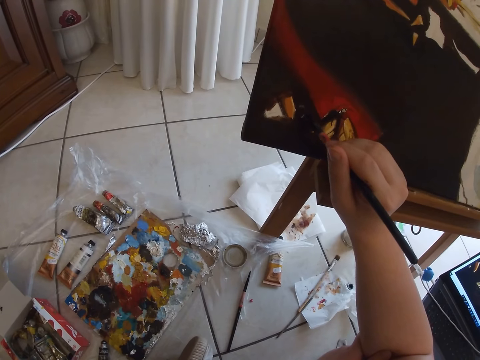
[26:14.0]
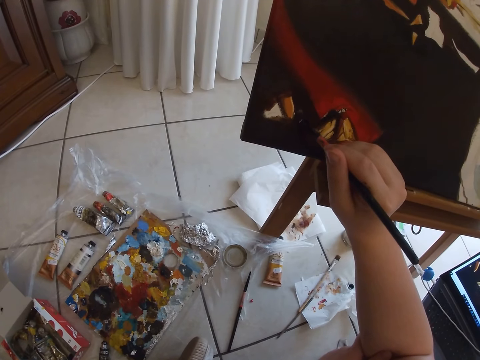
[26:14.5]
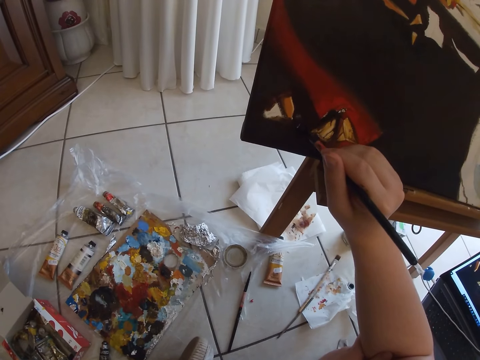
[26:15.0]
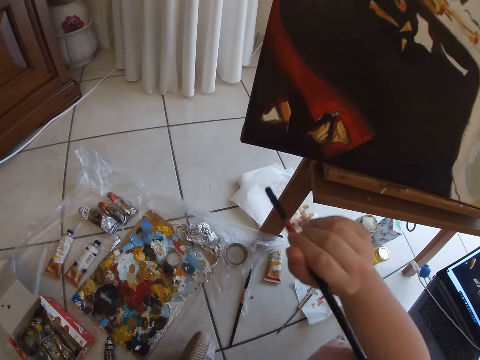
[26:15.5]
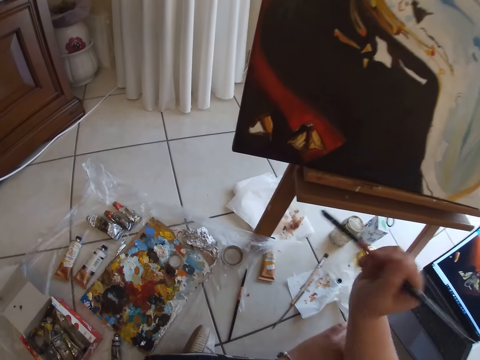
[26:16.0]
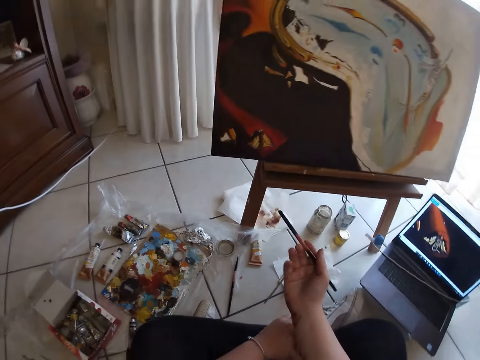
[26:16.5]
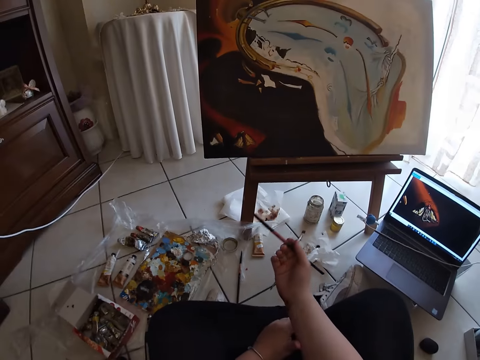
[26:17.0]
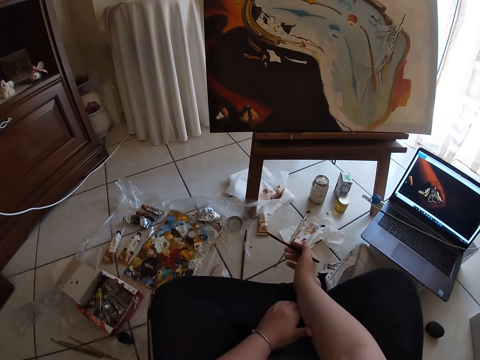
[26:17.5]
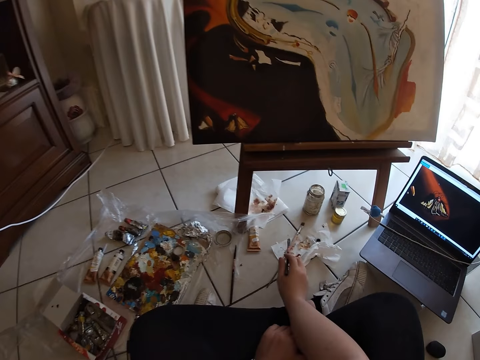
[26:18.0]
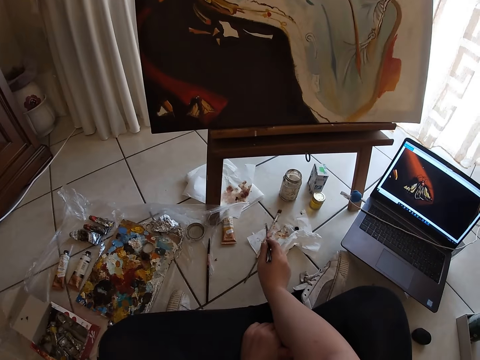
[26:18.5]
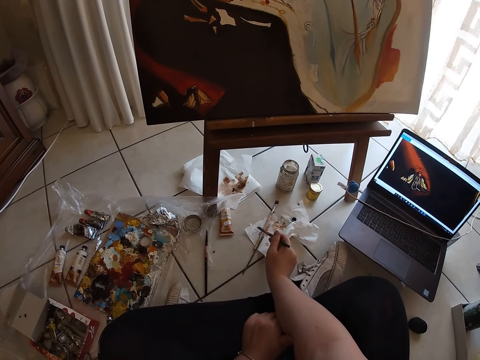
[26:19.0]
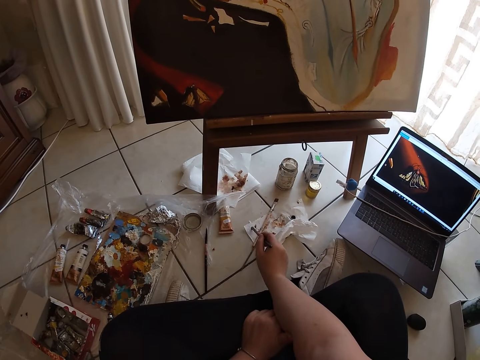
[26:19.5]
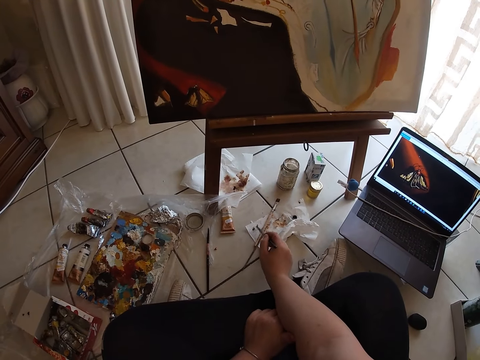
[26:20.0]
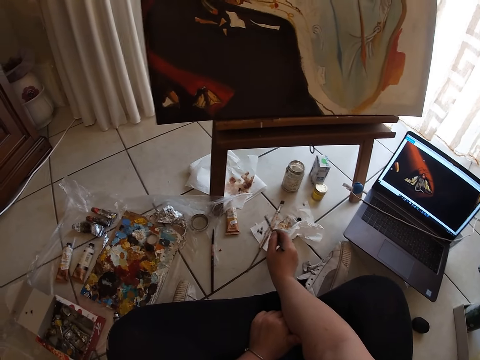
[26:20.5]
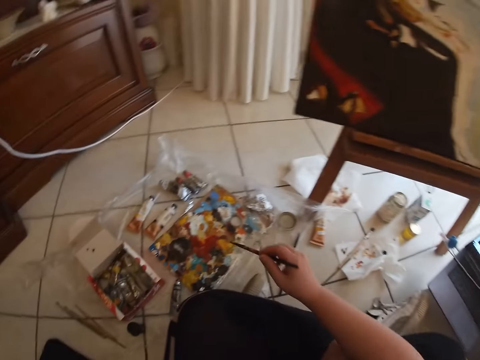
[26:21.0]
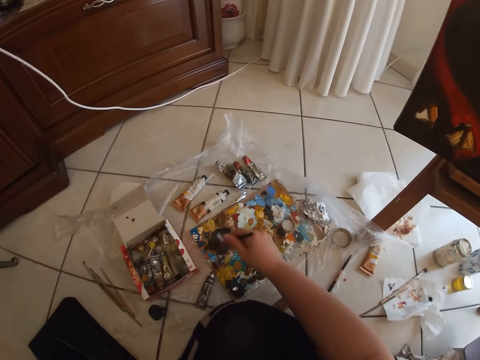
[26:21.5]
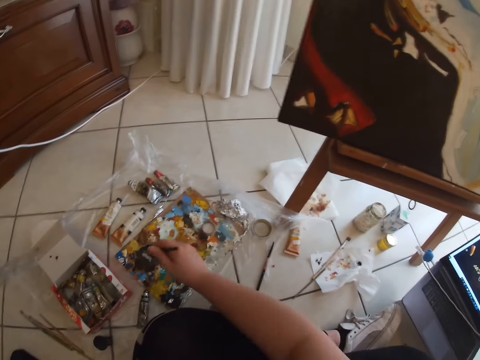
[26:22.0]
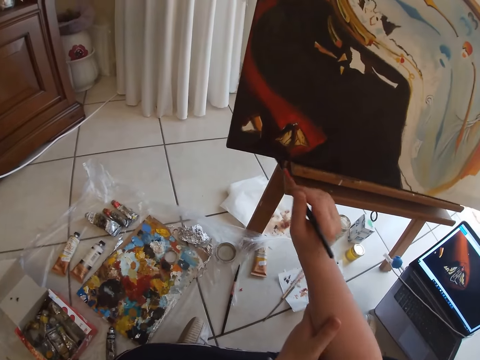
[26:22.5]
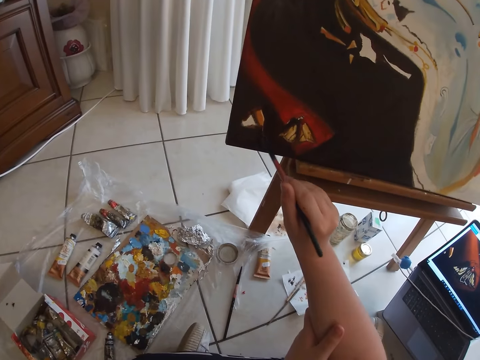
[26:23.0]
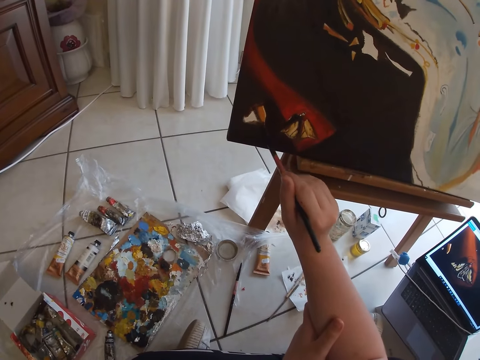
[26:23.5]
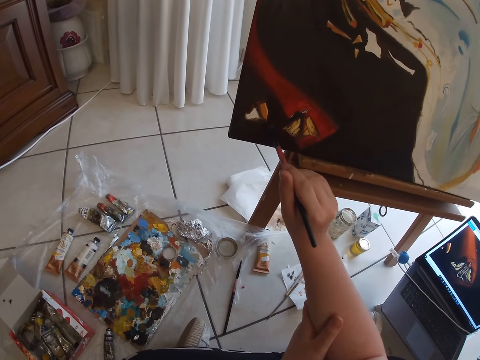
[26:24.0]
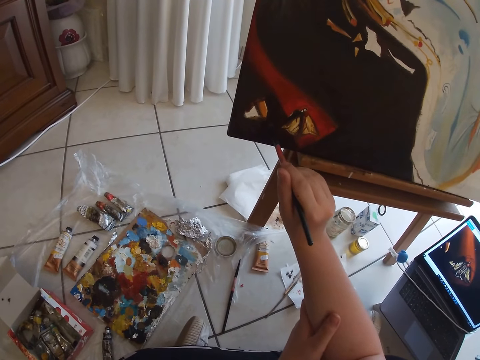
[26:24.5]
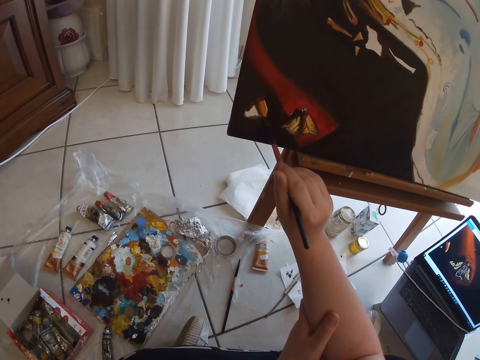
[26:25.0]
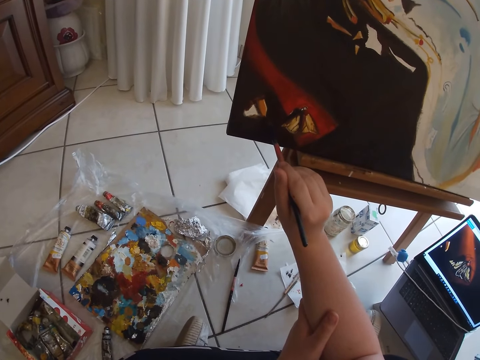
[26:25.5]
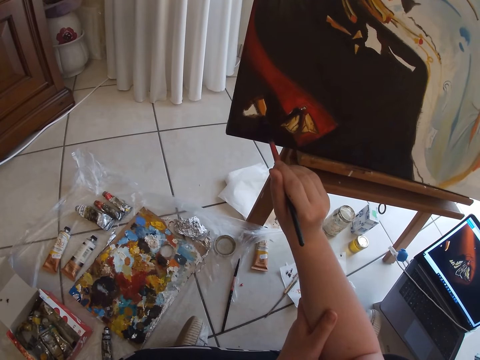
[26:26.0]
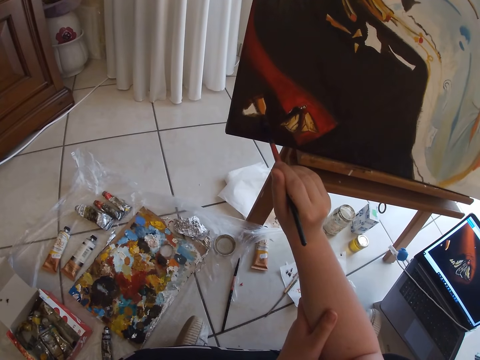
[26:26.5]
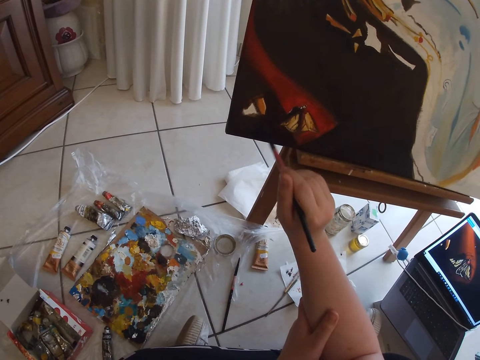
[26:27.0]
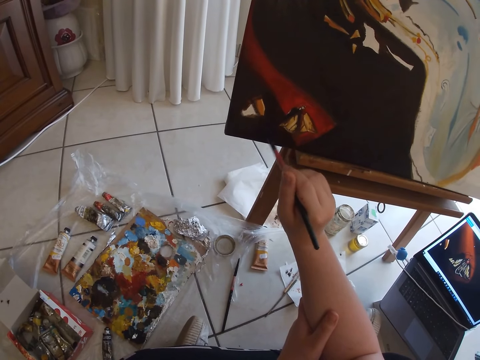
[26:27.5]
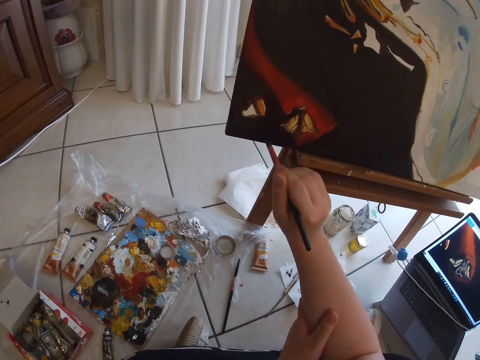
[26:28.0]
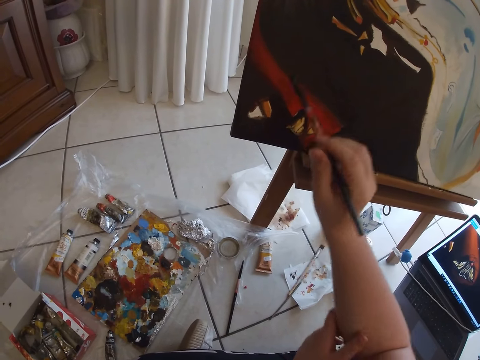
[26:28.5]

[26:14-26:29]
The camera wearer removes the paint brush from the painting. He sprinkles the painting brush on a paper on the floor. He puts some paints on a piece of paper. He dips the painting brush in his right hand on the paint on the floor. He paints wall art with the painting brush in his right hand.

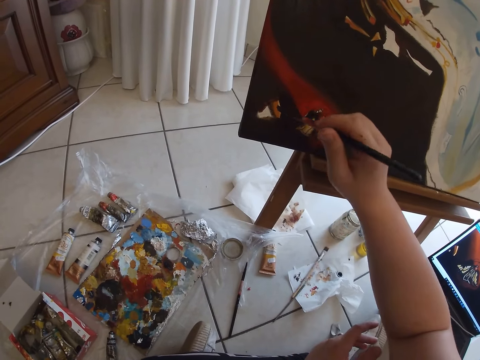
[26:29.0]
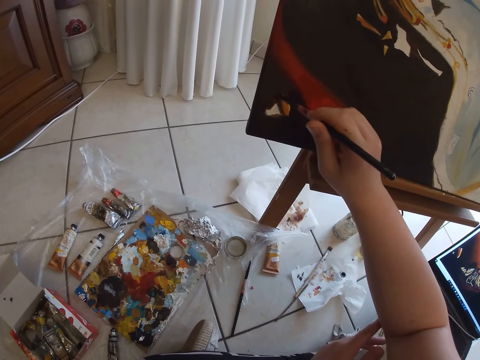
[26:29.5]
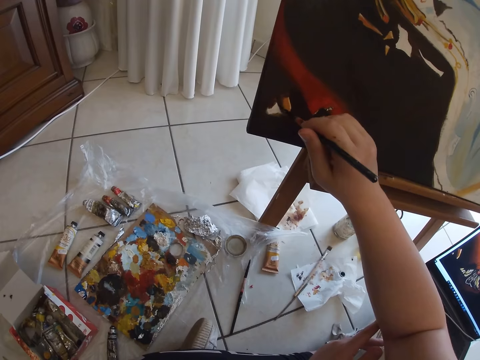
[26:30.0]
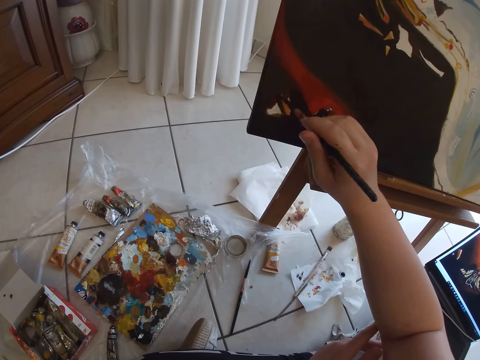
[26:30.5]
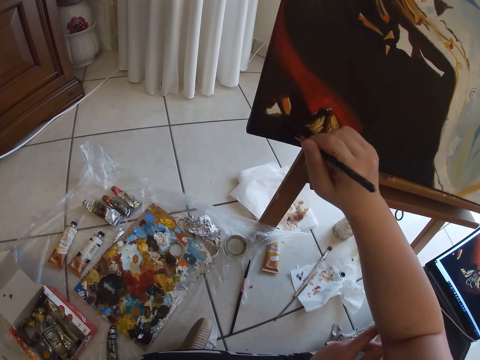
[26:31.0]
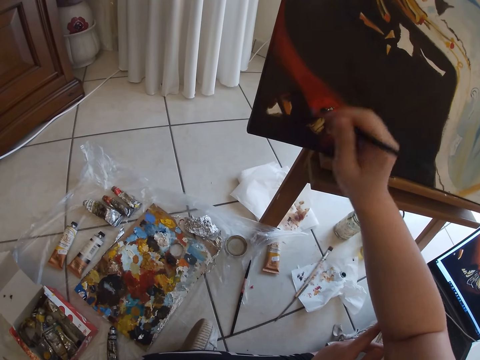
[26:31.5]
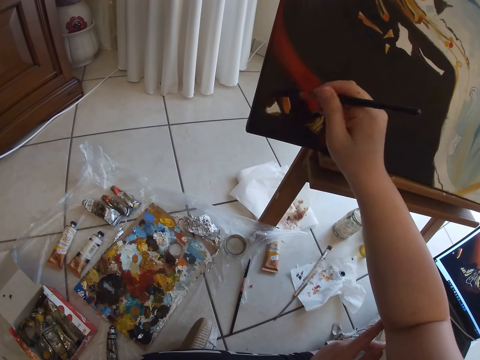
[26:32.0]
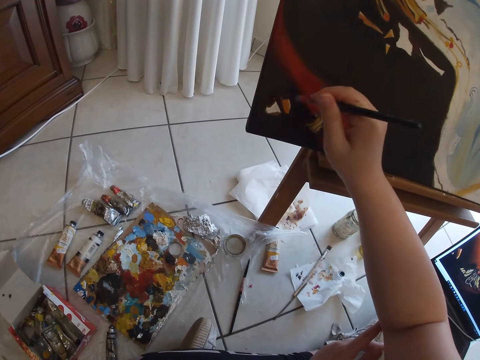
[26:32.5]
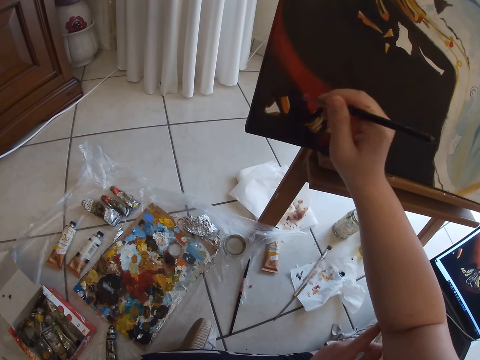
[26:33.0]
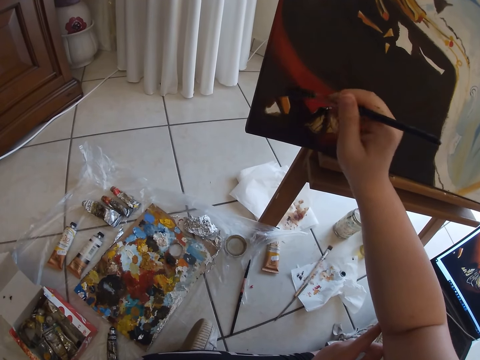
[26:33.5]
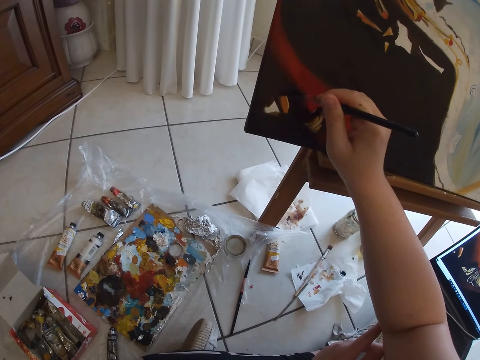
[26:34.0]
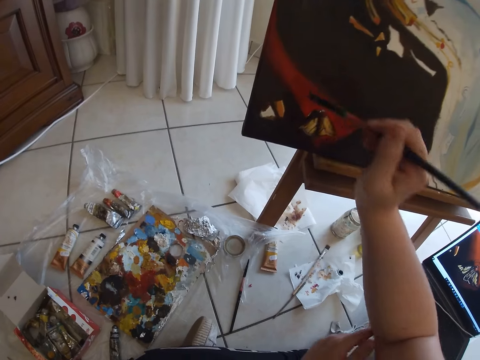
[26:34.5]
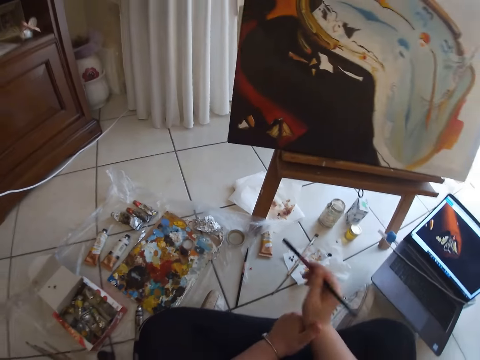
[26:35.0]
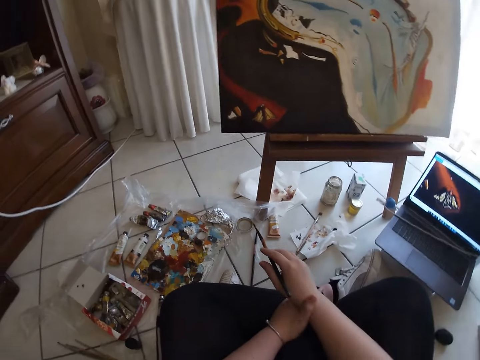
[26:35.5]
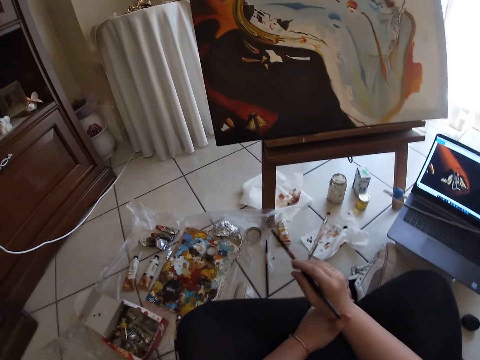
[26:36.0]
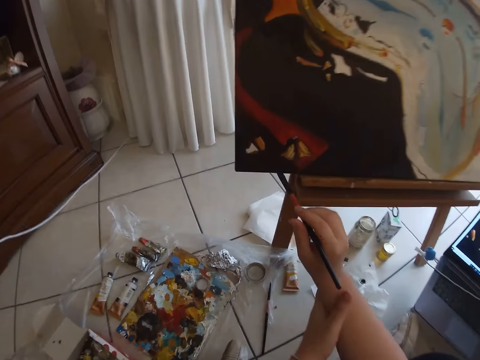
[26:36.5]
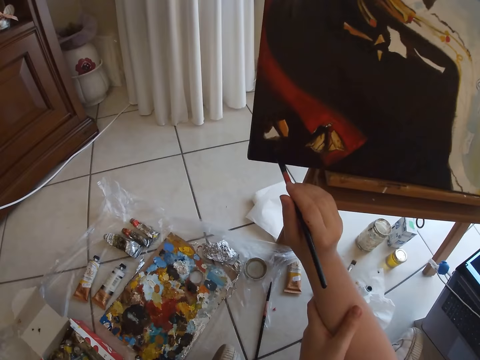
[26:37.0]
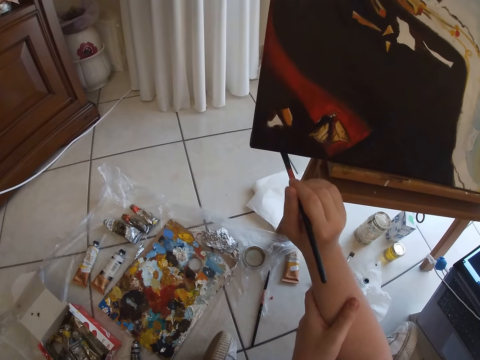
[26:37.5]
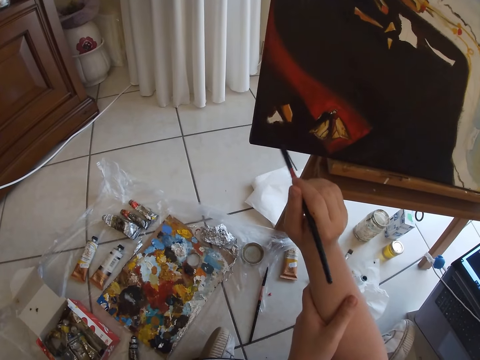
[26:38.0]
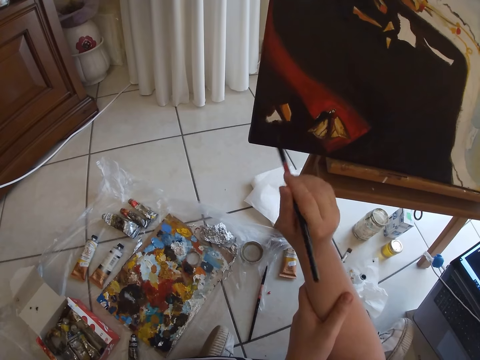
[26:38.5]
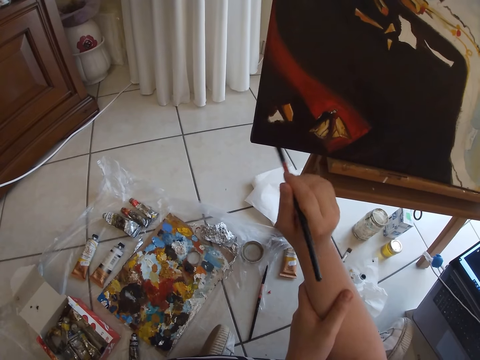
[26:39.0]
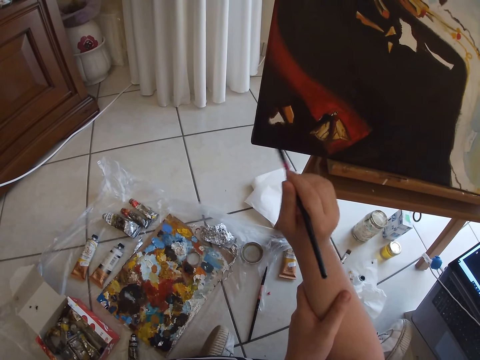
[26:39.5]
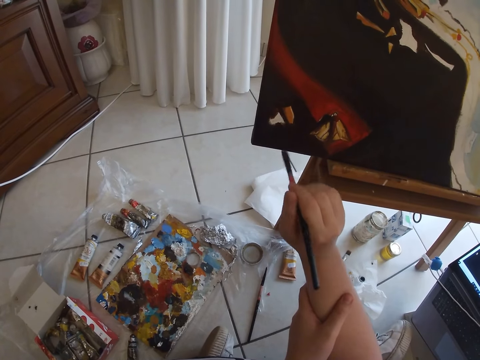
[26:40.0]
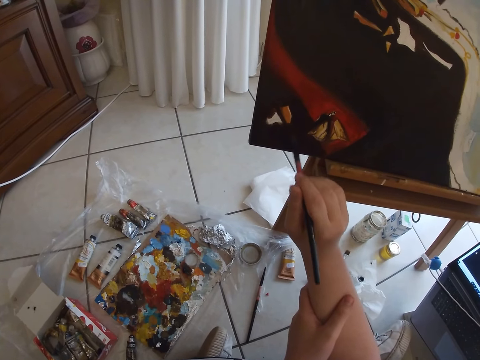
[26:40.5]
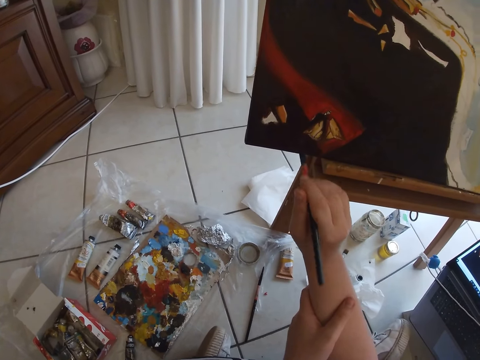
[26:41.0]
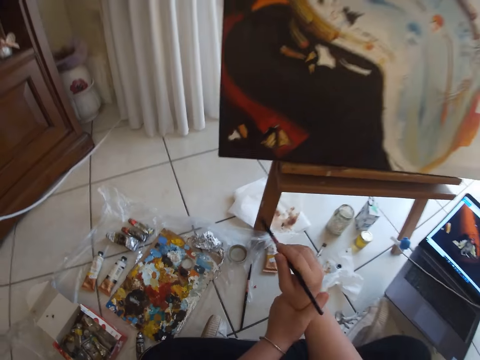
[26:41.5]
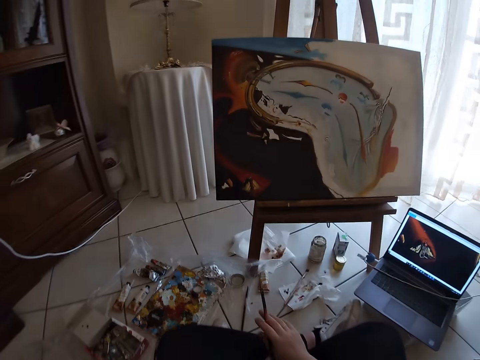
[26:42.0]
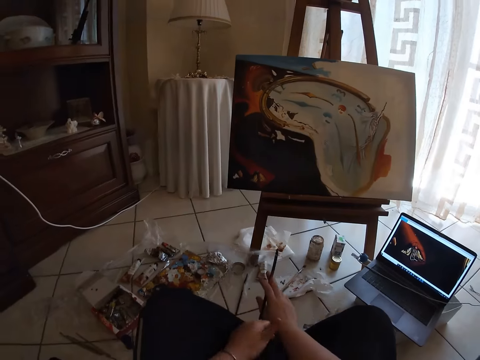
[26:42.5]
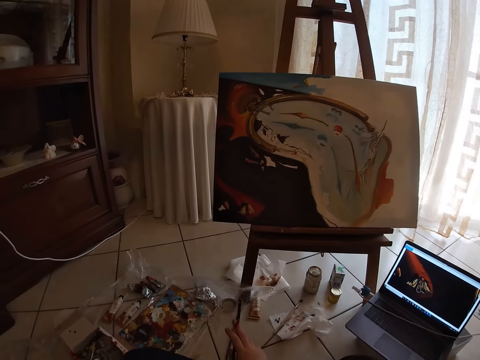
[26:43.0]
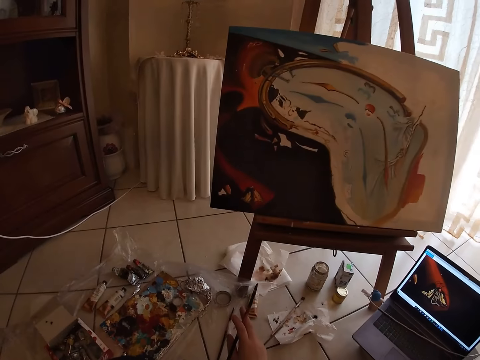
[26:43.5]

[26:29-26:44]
The camera wearer removes the paint brush from the painting. They paint wall art using the paint brush. They remove the paint brush from the painting.
